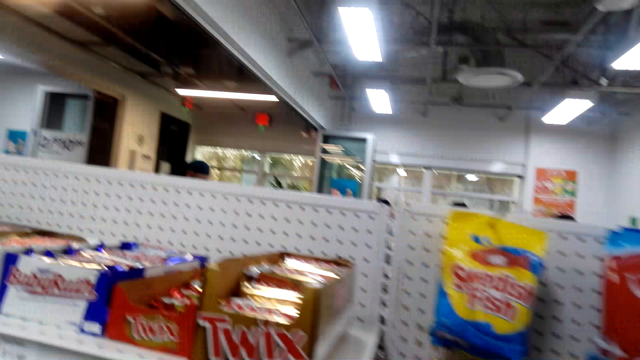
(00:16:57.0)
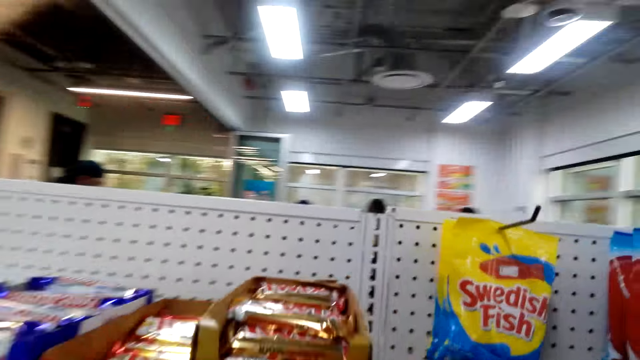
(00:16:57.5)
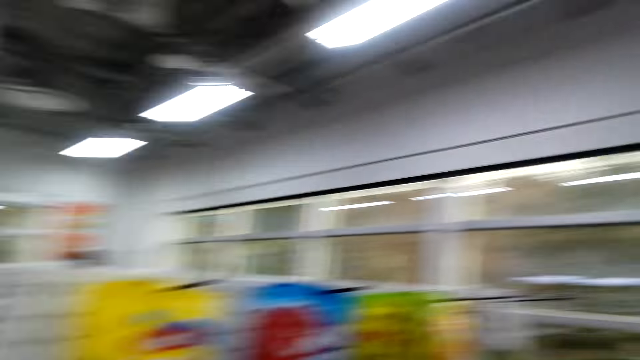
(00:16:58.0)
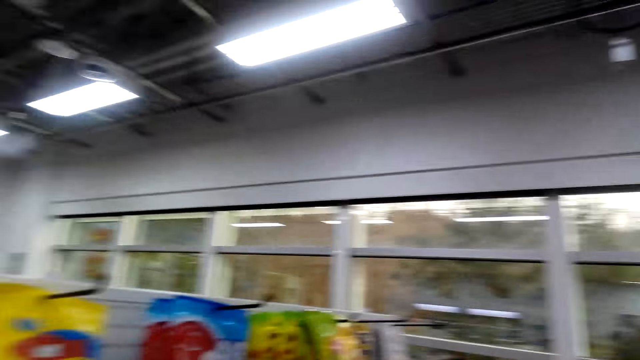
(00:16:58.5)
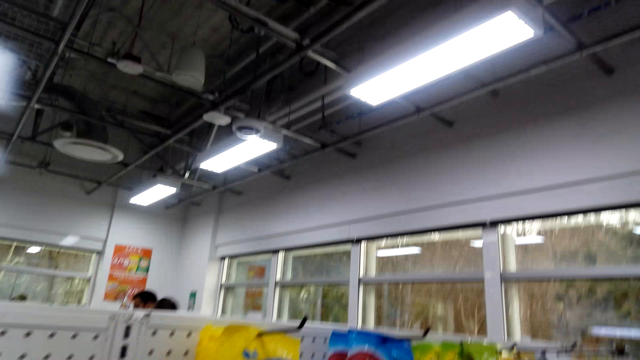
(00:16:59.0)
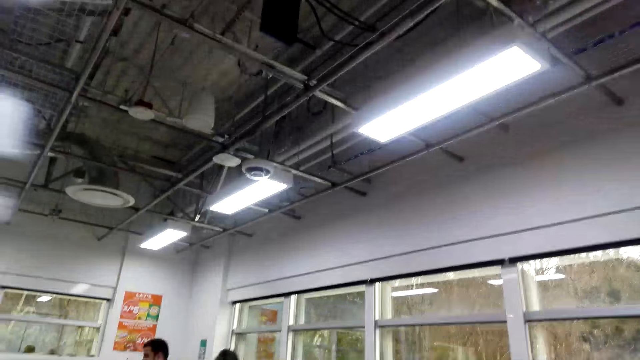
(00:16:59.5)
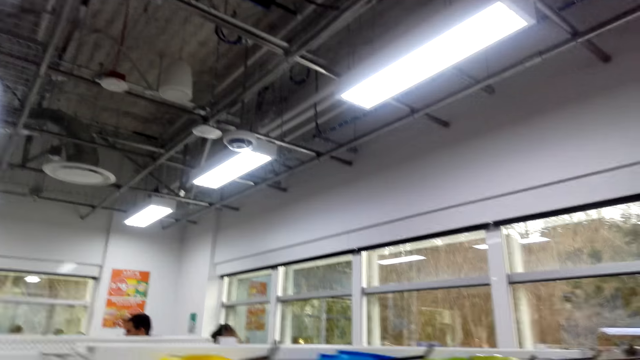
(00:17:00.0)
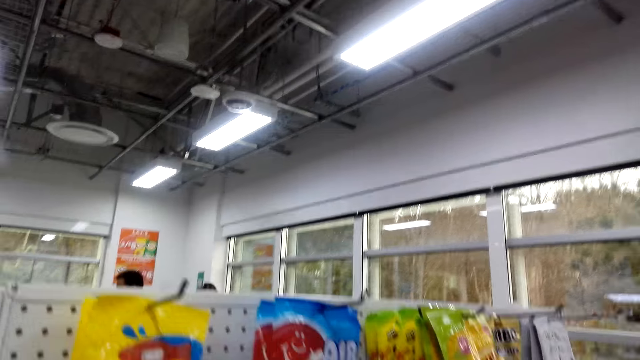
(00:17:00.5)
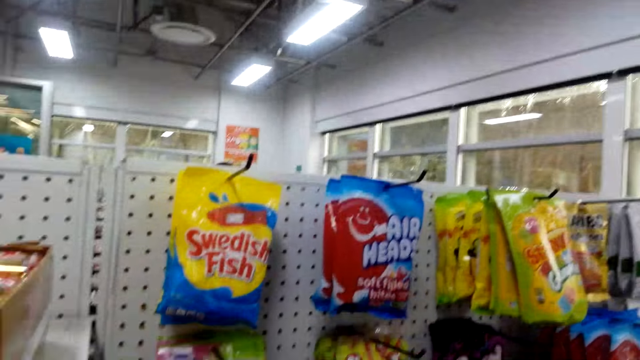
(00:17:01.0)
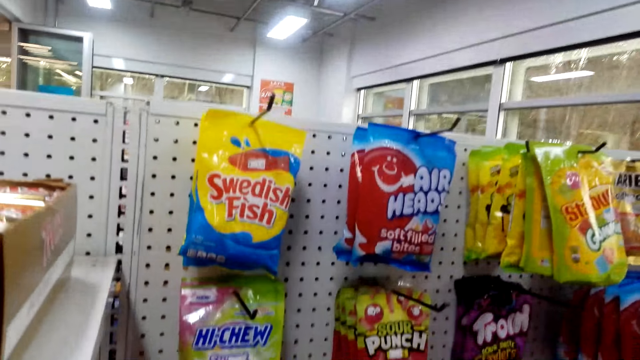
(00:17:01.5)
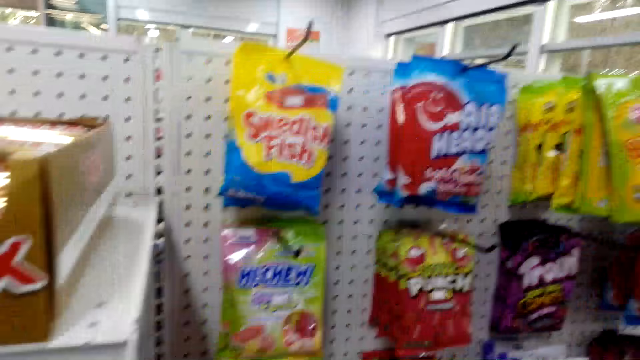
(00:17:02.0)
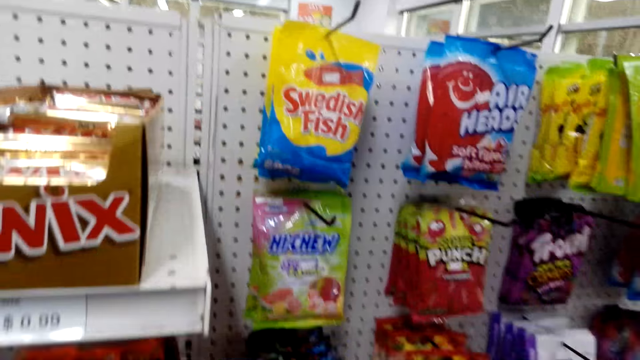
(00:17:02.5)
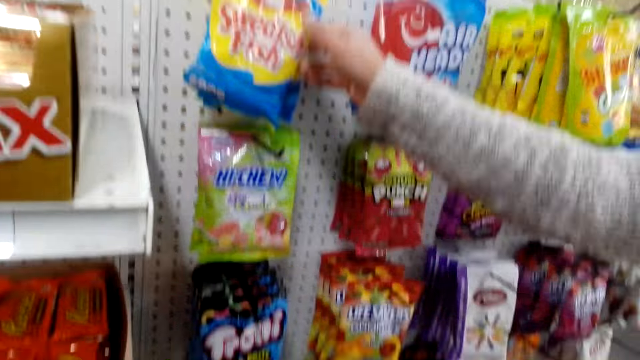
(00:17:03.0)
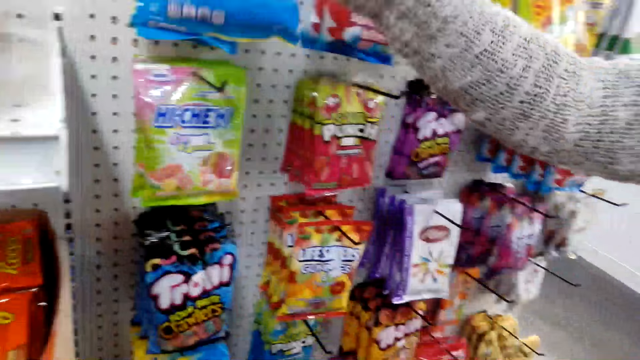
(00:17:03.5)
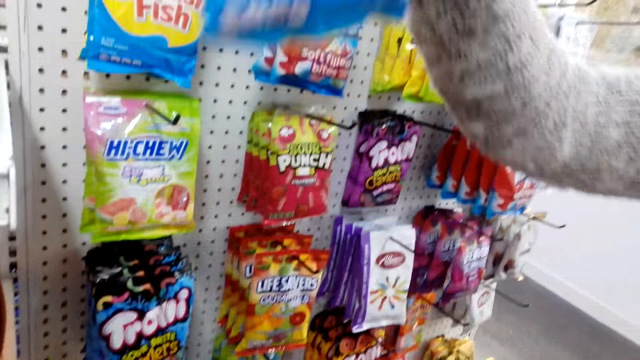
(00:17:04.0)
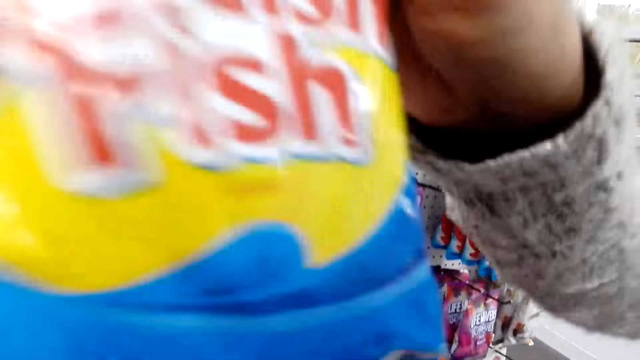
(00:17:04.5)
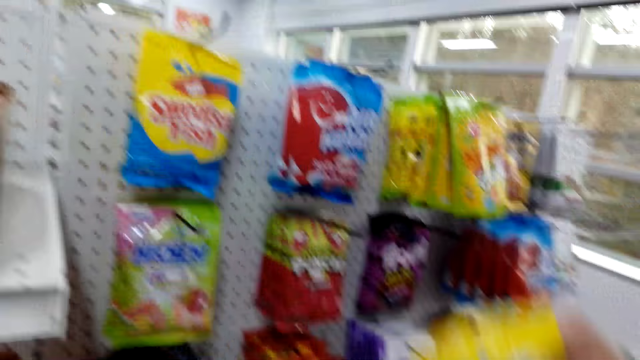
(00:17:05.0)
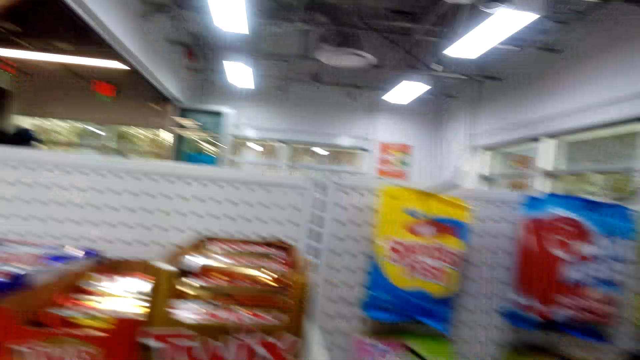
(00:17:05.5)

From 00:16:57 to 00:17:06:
The camera wearer looks around. A lady takes food stuff from the shelf.

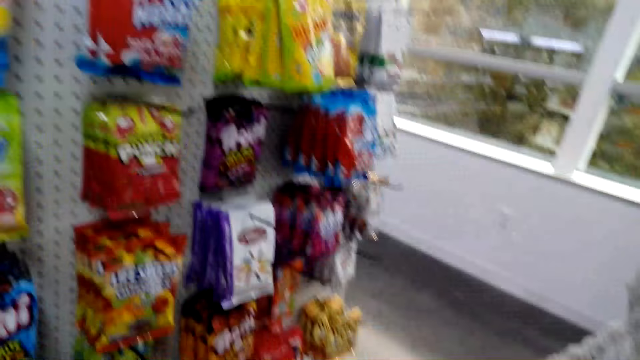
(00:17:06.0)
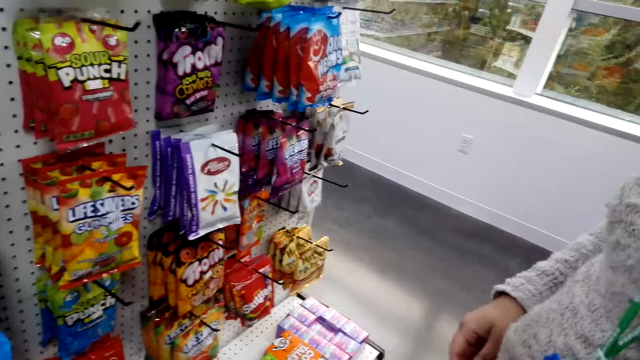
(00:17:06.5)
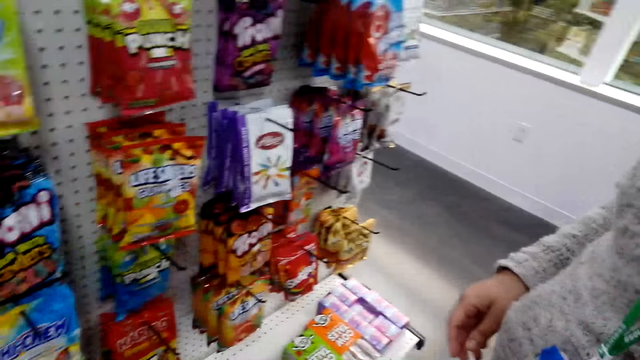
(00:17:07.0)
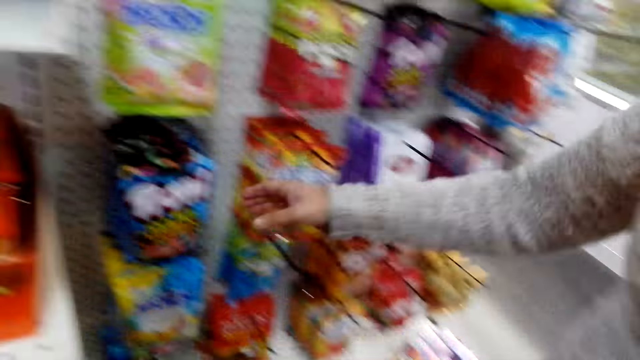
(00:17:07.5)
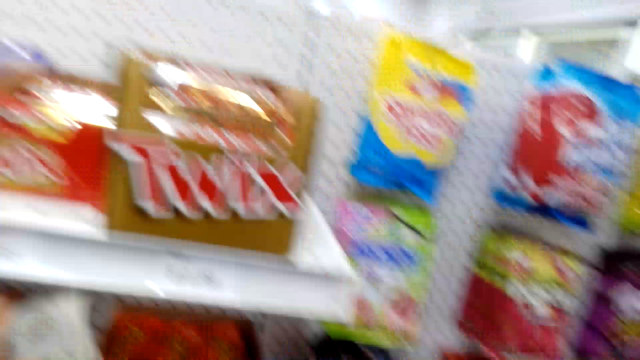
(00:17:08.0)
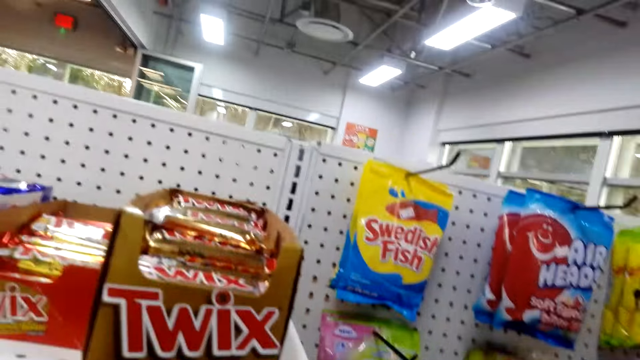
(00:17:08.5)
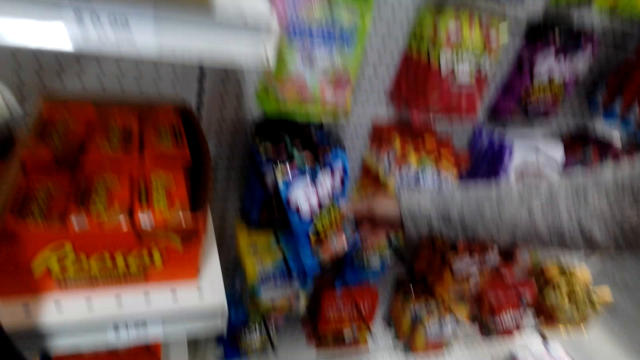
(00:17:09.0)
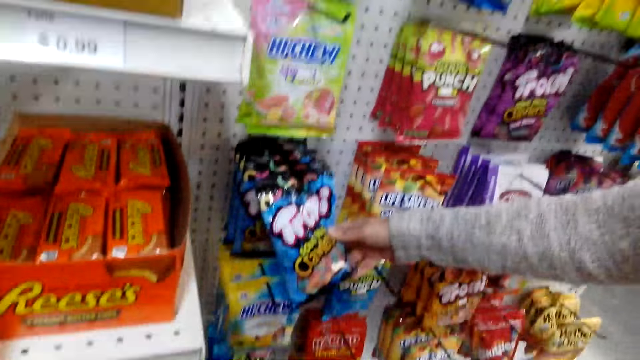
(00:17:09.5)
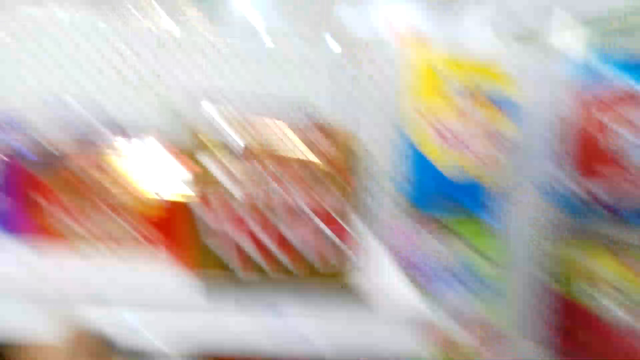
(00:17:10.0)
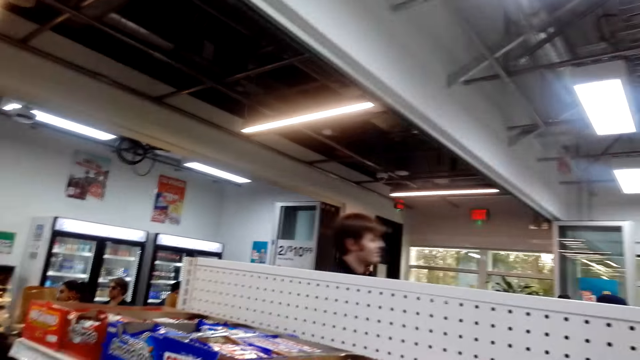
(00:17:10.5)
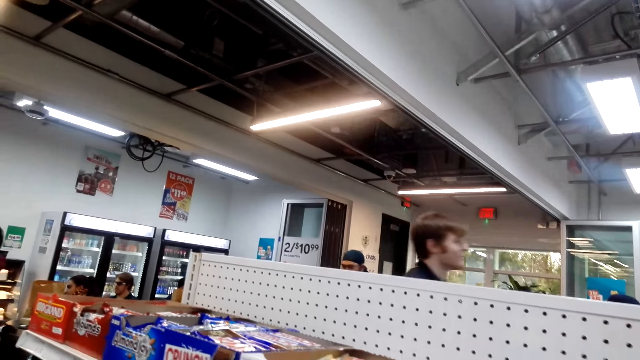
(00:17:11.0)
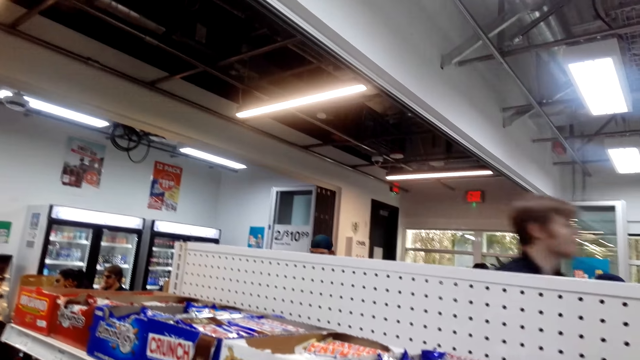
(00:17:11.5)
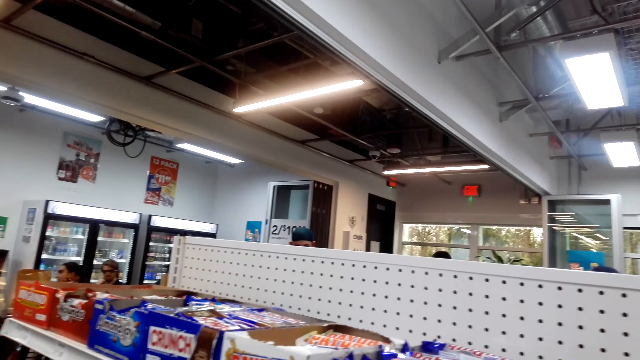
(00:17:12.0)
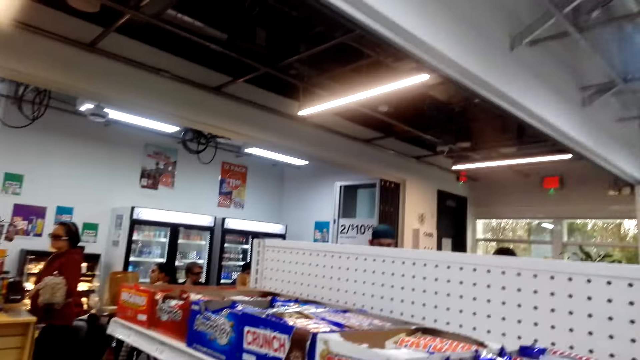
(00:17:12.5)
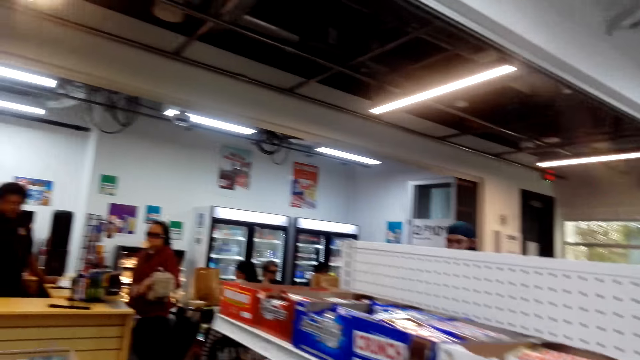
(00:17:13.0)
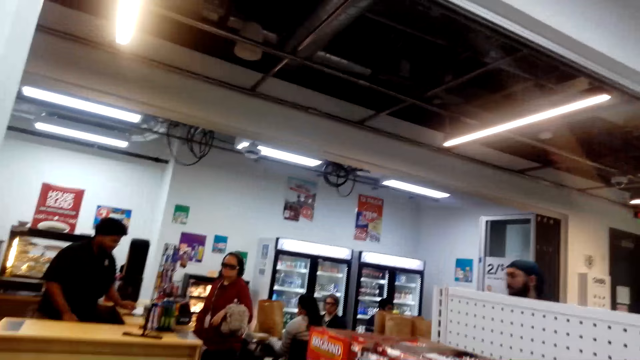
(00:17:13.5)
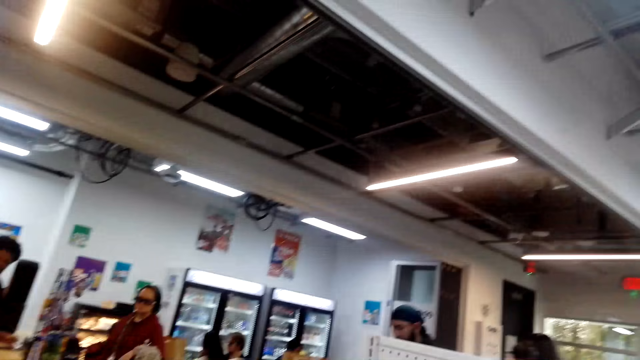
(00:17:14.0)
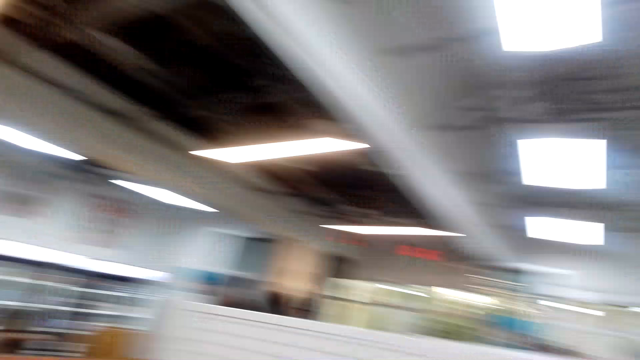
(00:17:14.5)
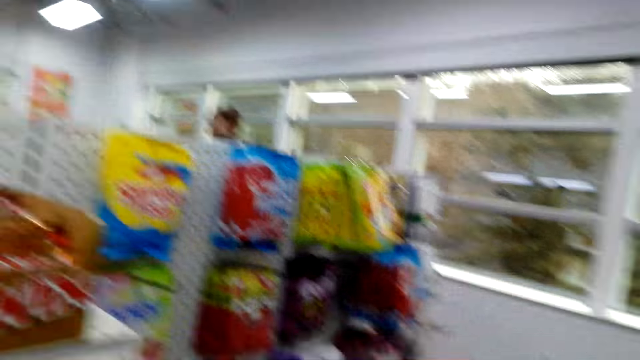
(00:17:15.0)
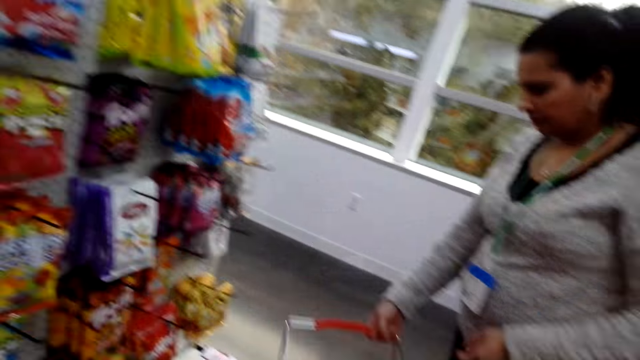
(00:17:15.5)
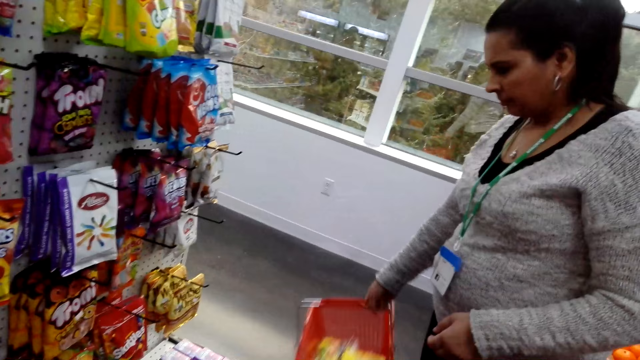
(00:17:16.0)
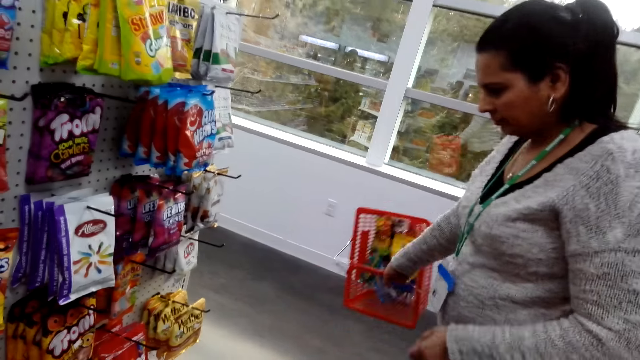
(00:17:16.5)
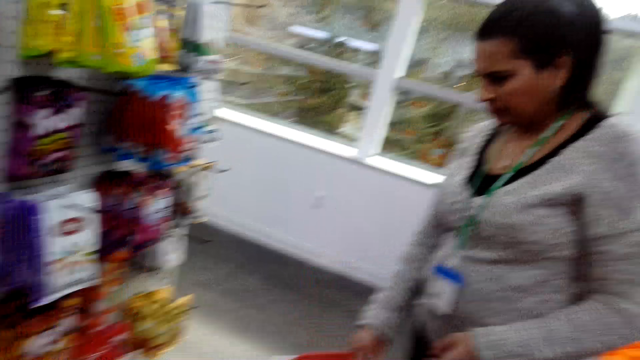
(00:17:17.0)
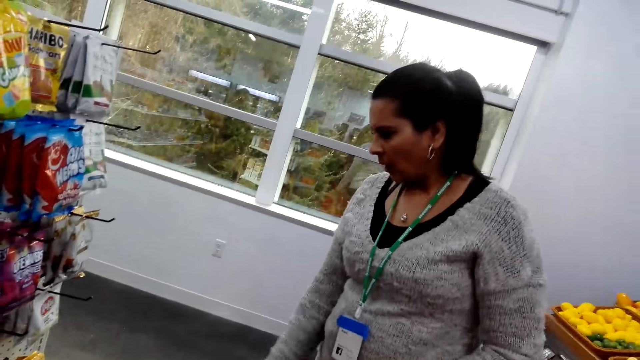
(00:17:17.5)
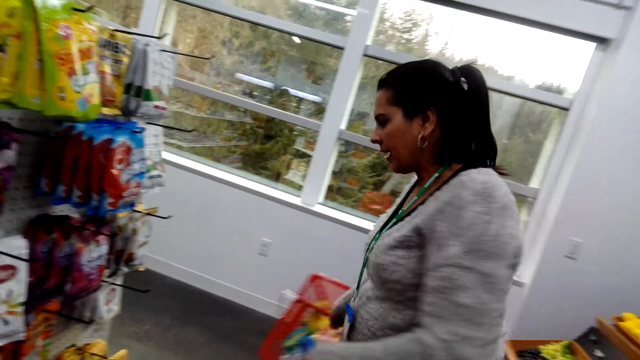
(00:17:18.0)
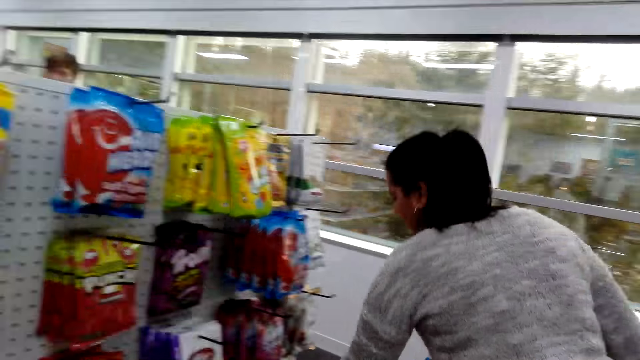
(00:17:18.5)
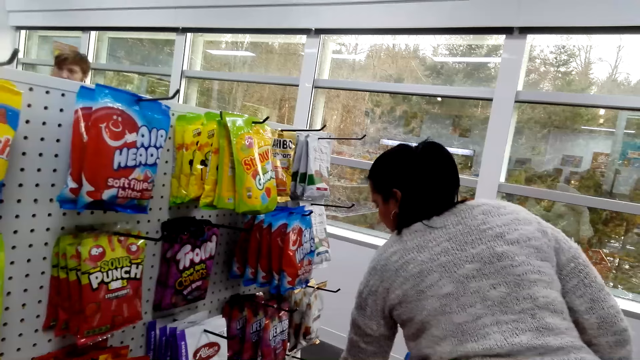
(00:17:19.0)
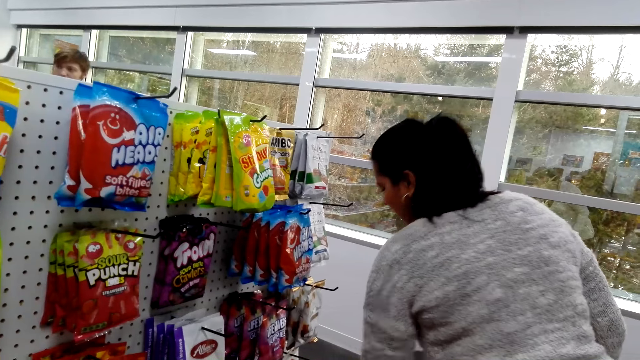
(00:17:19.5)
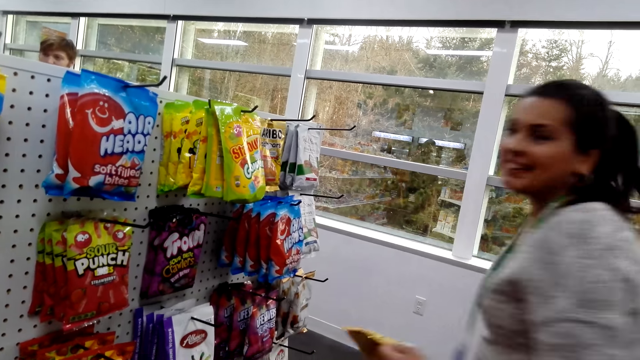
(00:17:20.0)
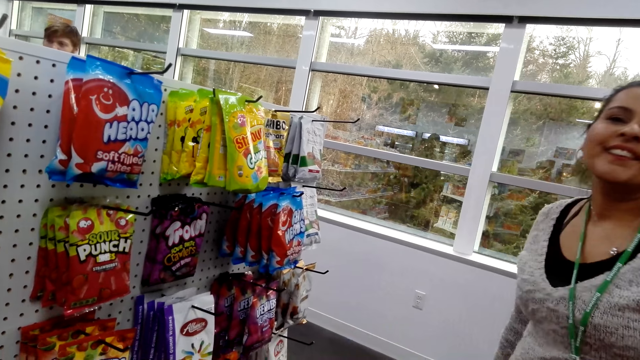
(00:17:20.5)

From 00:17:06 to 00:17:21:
The camera wearer looks around. A lady touches something on the shelf. The camera wearer looks around. A person walks around. Another person swings the basket. The camera wearer looks at the lady. The other person takes food items.
